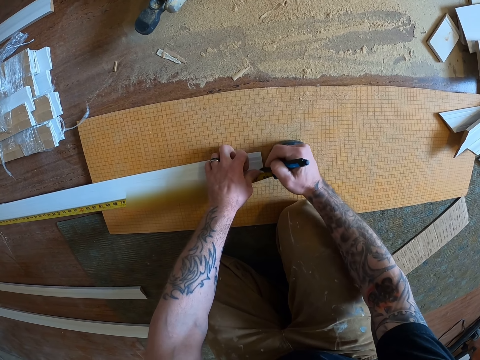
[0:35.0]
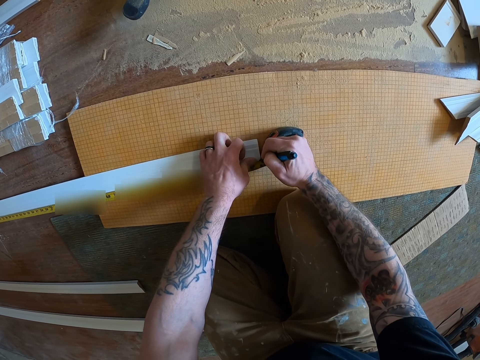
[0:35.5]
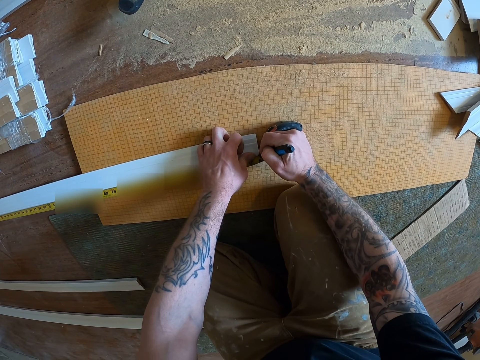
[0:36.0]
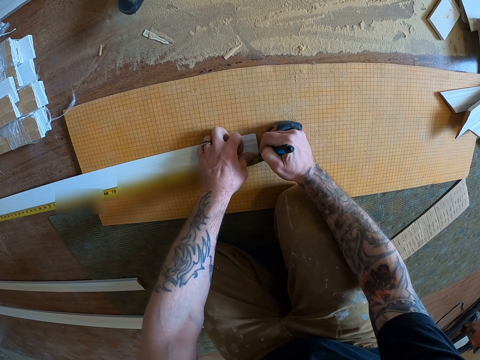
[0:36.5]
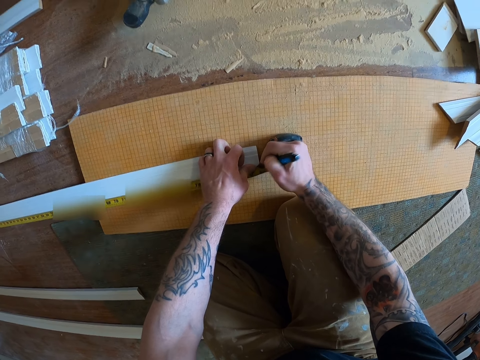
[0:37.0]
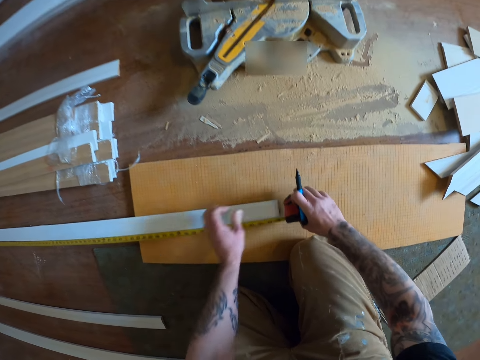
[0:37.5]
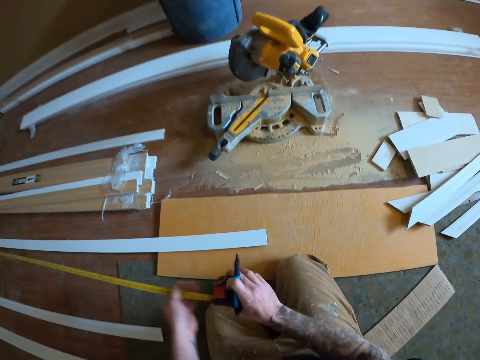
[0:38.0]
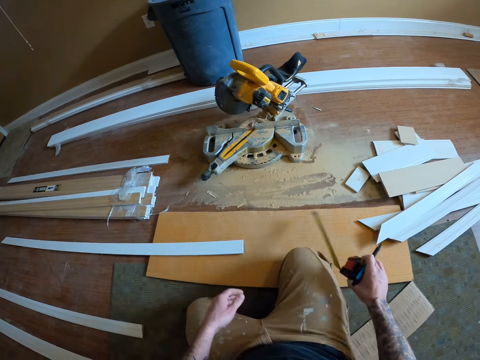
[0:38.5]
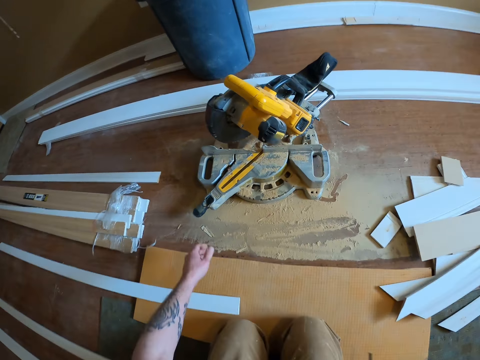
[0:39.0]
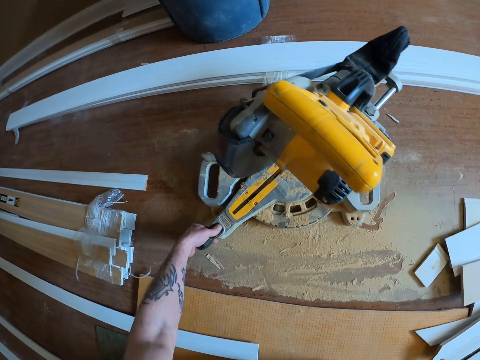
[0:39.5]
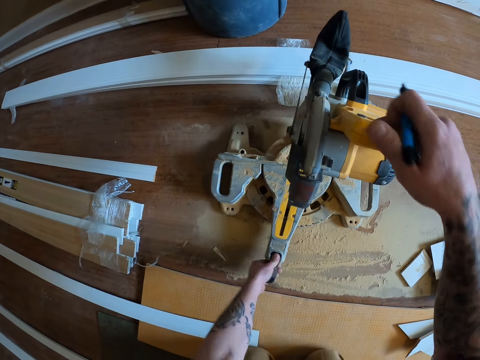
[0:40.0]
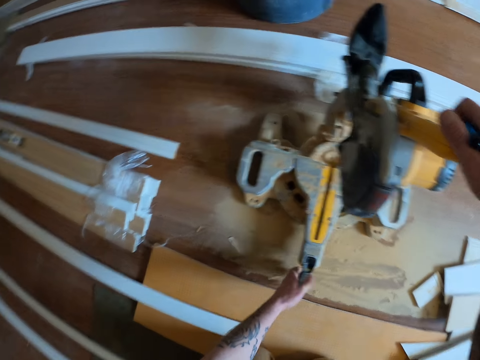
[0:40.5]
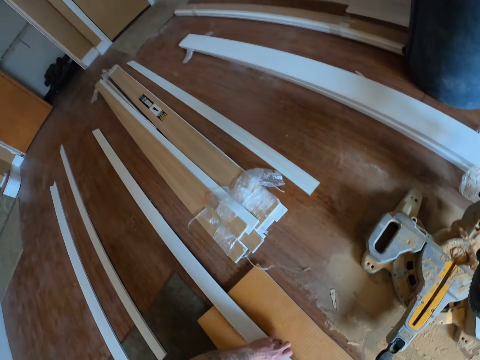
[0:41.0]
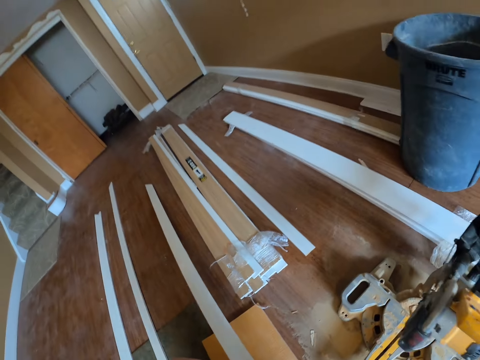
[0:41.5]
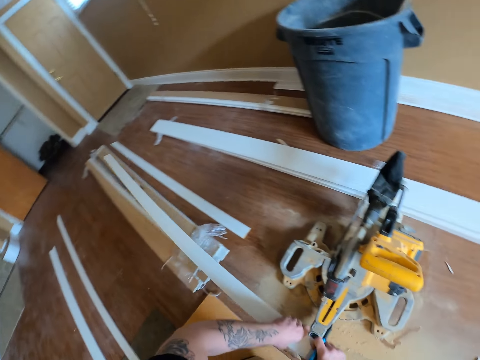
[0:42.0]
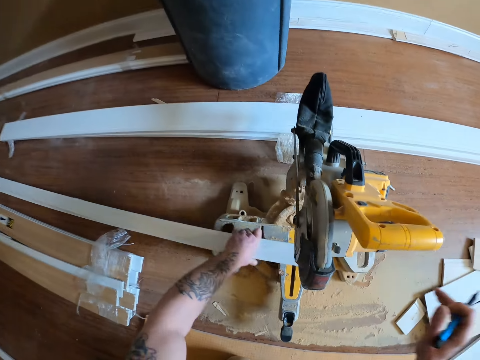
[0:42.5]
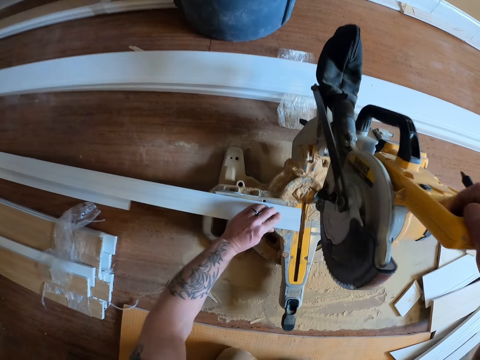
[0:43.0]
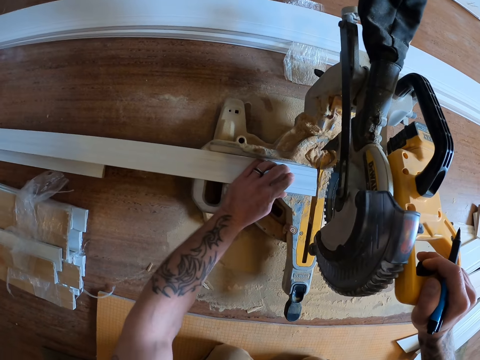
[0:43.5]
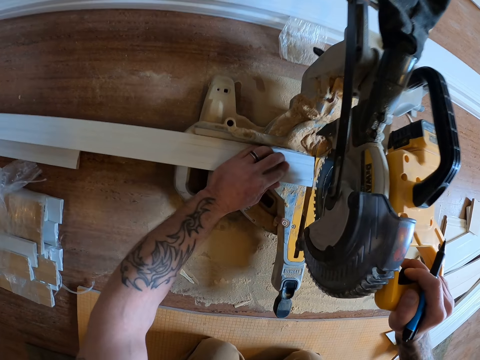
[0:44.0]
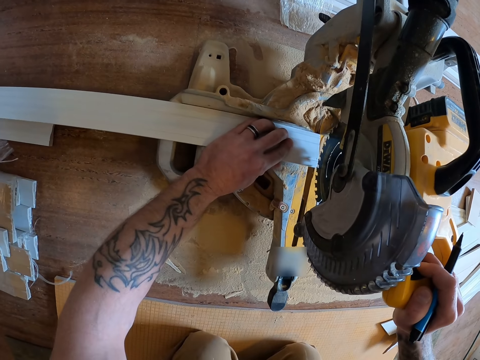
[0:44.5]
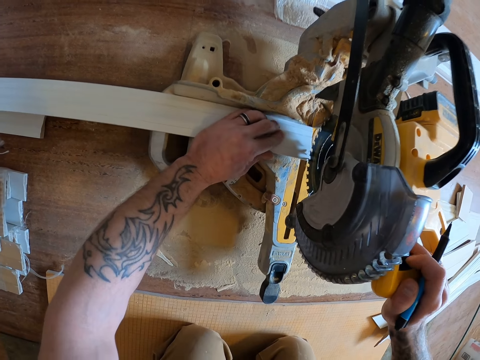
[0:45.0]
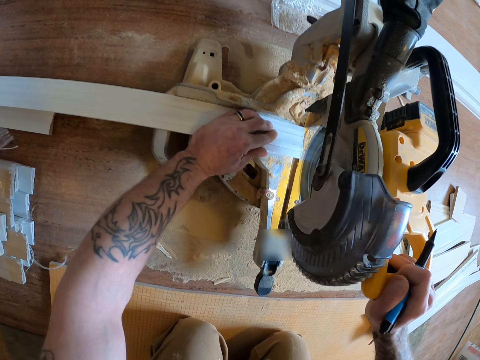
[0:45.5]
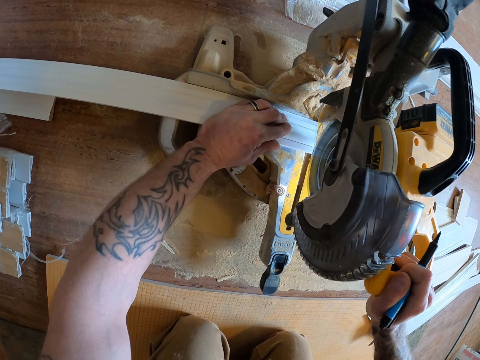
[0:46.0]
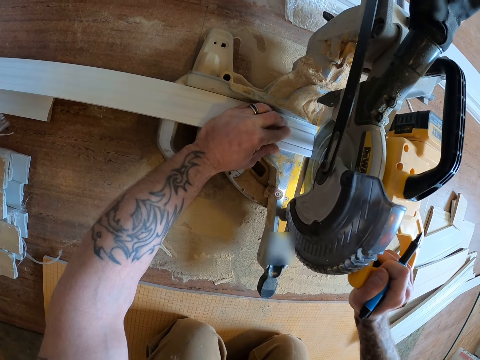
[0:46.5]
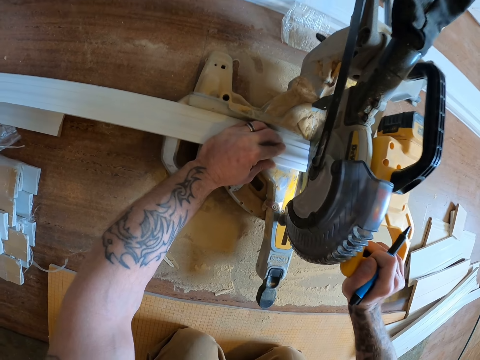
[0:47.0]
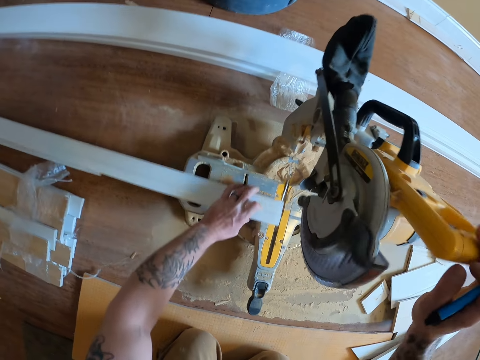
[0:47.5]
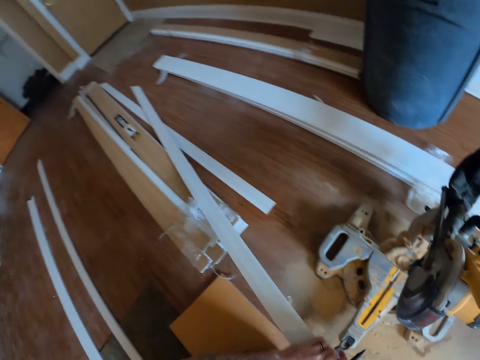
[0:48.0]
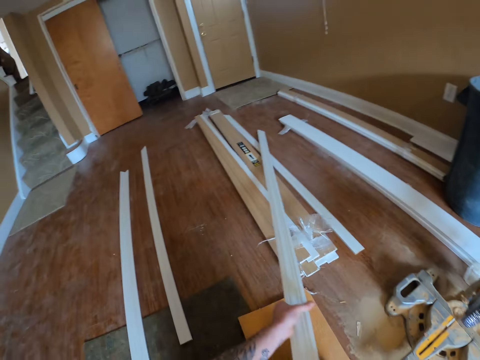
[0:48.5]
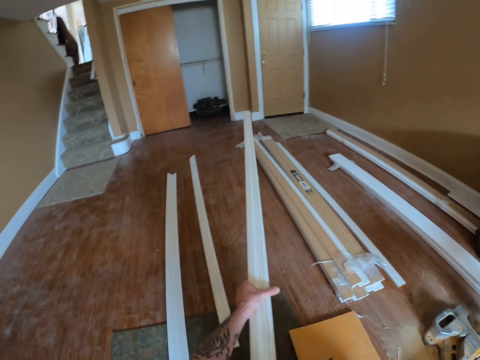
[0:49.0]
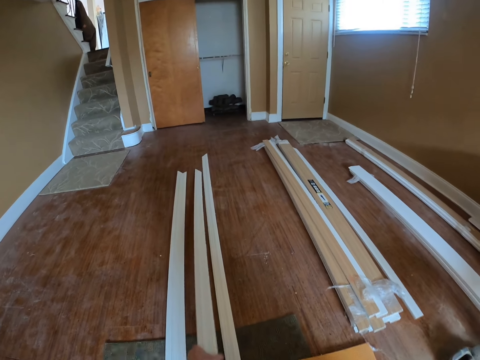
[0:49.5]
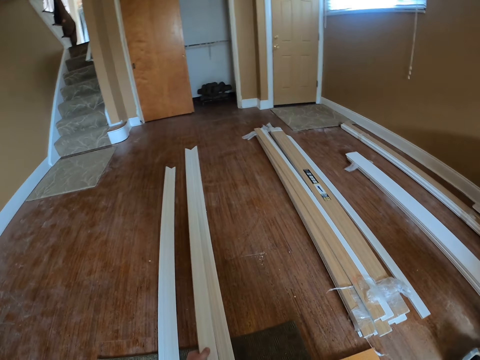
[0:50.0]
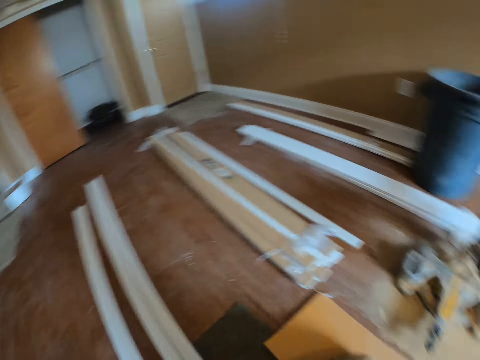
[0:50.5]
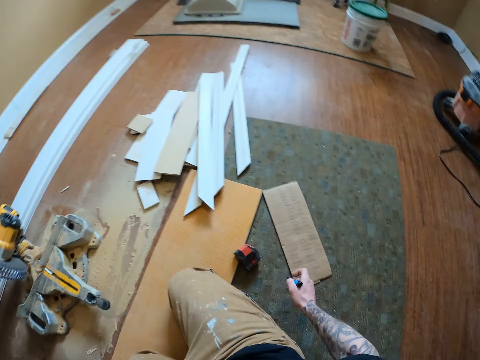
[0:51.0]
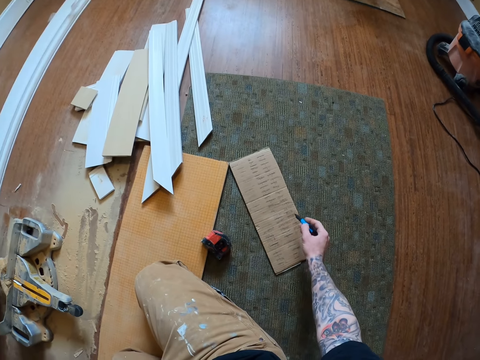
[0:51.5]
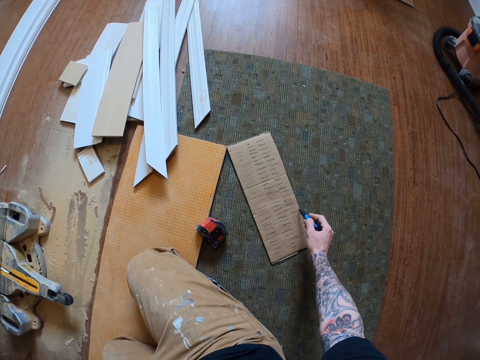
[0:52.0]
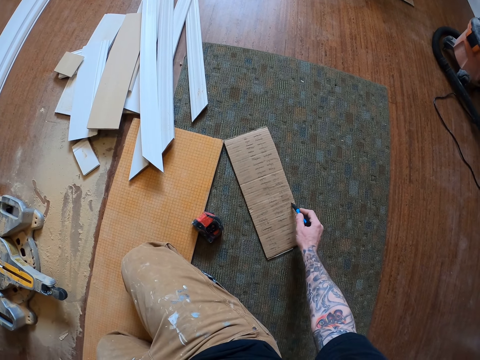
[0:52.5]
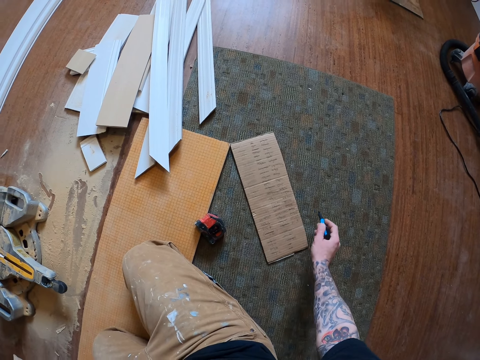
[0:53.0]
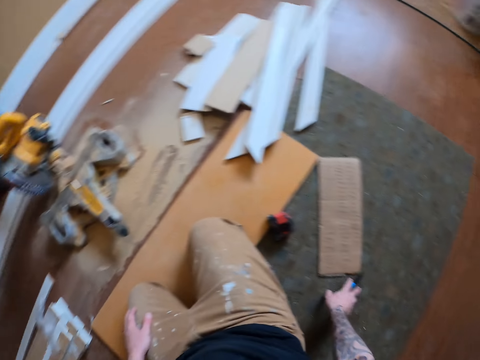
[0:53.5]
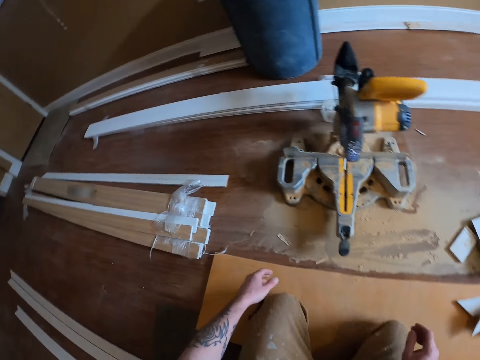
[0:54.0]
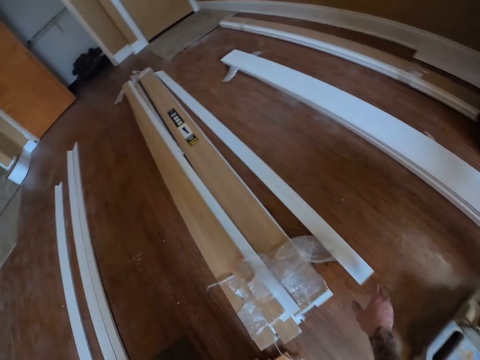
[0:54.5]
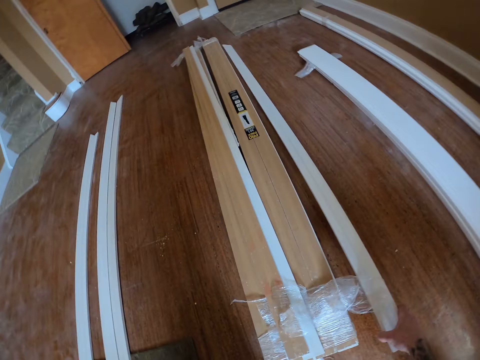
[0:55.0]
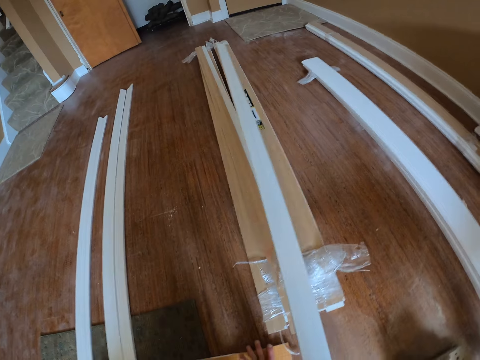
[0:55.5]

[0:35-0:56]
The camera wearer marks the door frame or door casing with a ball pen in his right hand. He removes the measuring tape from the door frame and puts down the CenterPoint tape measure. He touches a sander with his two hands, holds the wood cutting machine, and rotates the wood cutting machine. He raises the door frame from the floor with his right hand. He places the door frame in the sander. He cuts the door frame with the sander. He removes the door frame from the sander. He holds the door casing with both hands. He drops the door frame on the floor in-between two other door frames. He writes on a carton on the floor with the ball pen. He puts down the pen. He picks up a second door frame from the floor with his right hand.

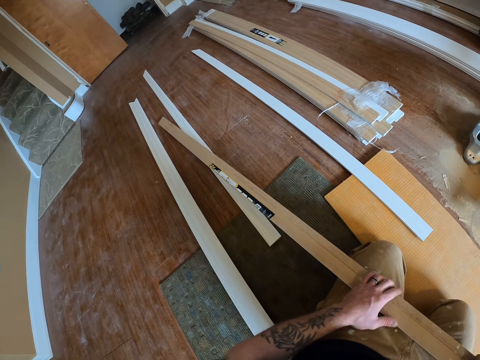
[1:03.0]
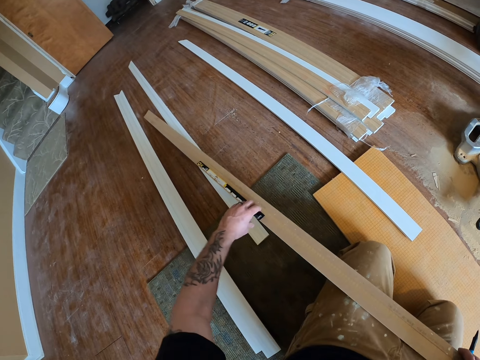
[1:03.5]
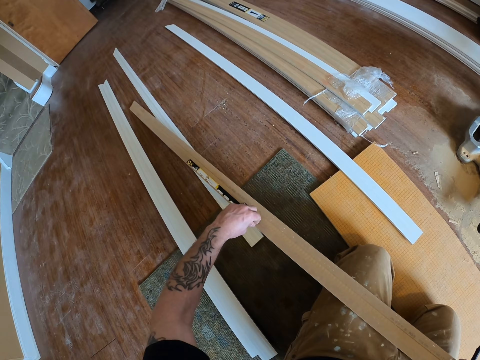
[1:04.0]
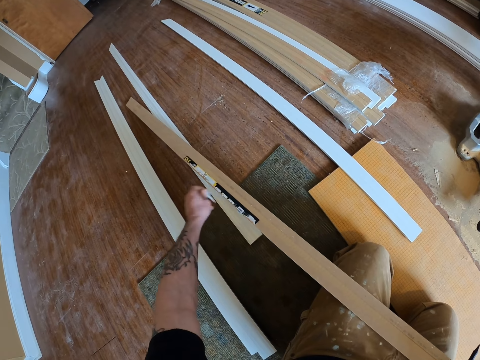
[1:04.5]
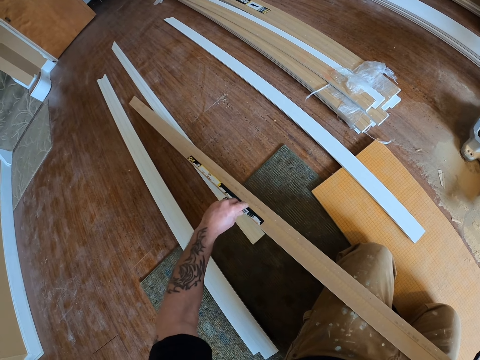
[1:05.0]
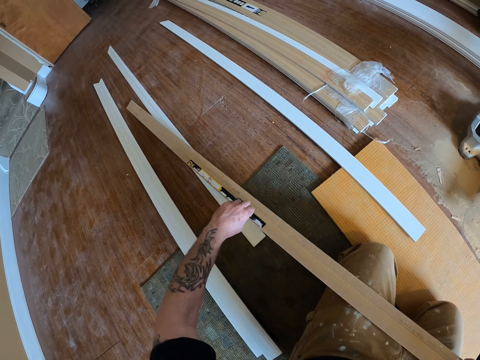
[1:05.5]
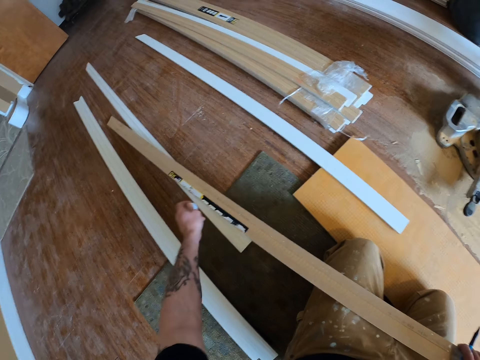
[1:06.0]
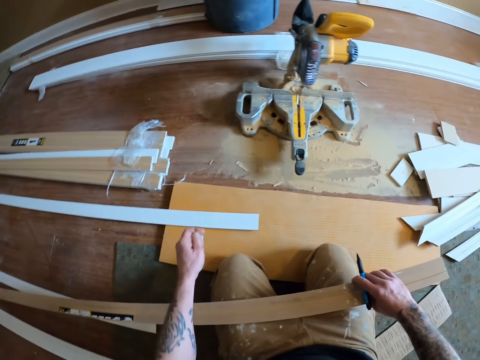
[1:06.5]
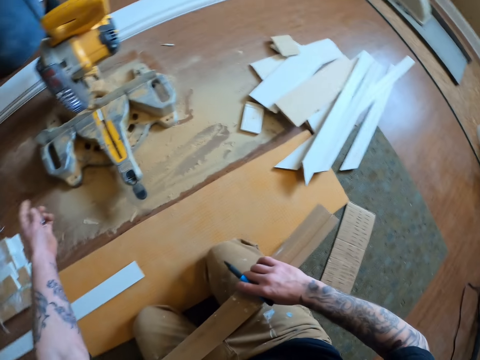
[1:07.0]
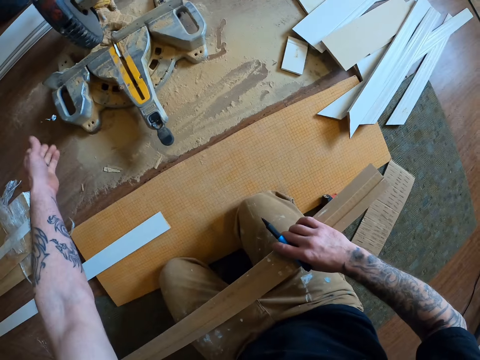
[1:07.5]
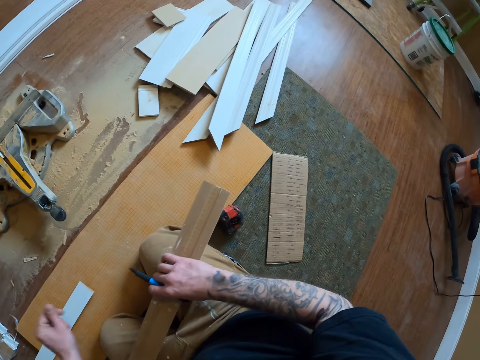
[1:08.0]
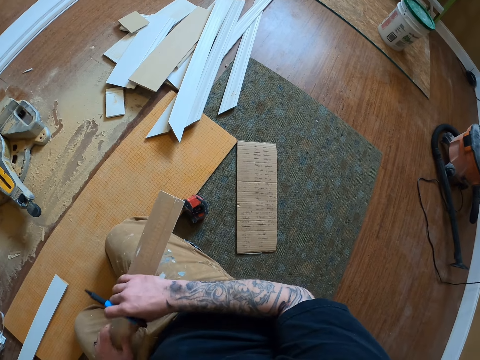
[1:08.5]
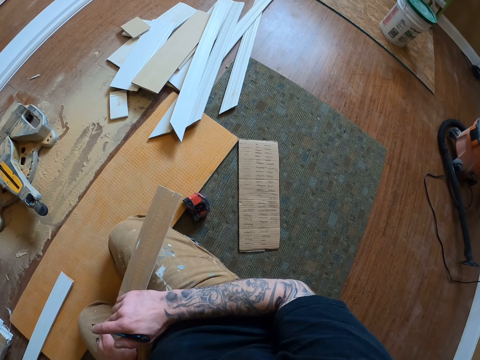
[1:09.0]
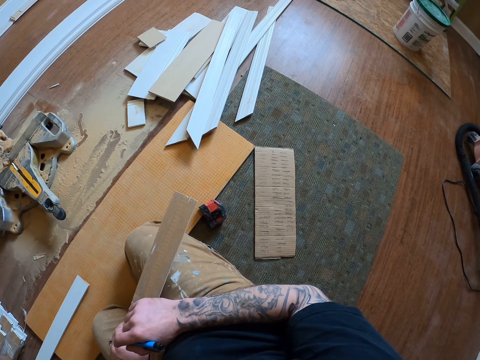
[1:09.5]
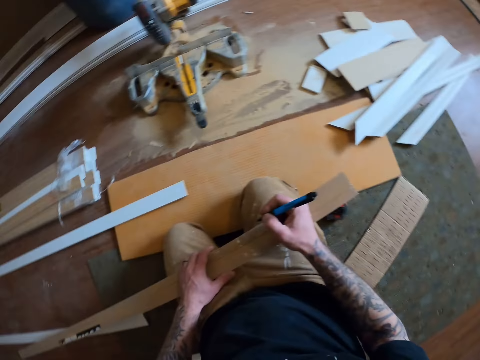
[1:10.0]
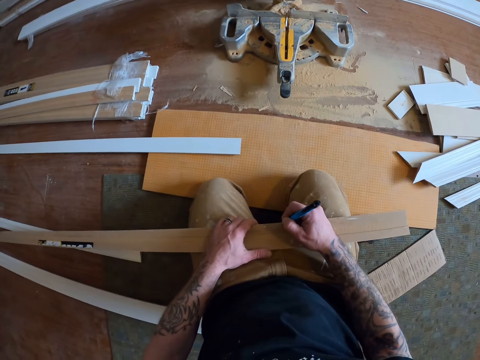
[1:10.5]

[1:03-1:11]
The camera wearer removes the gummed paper on the door frame with his left hand. He throws the pieces of gummed paper on the floor beside the wood cutting machine.
